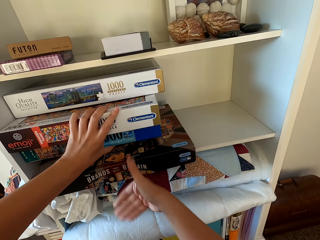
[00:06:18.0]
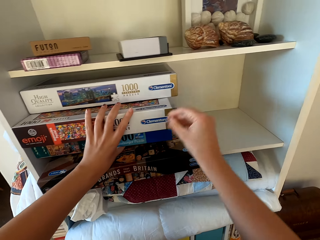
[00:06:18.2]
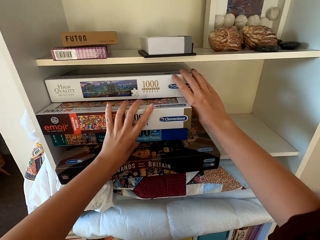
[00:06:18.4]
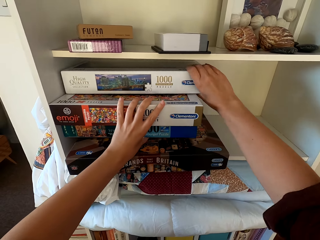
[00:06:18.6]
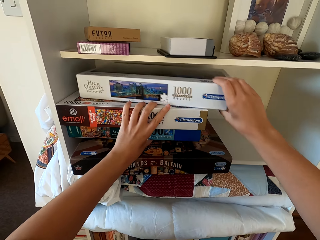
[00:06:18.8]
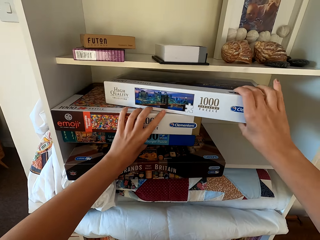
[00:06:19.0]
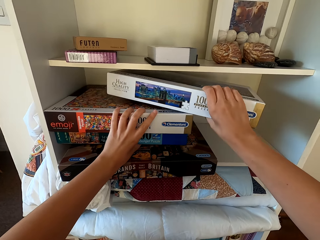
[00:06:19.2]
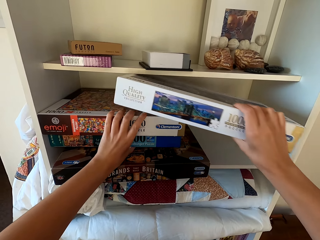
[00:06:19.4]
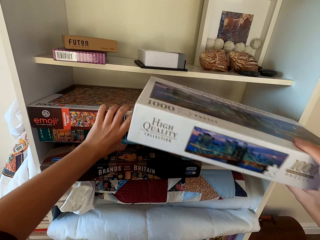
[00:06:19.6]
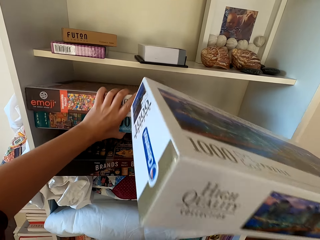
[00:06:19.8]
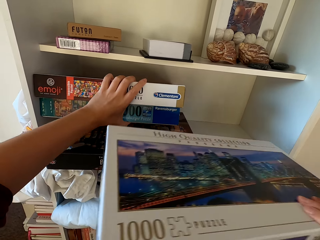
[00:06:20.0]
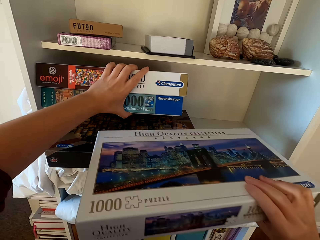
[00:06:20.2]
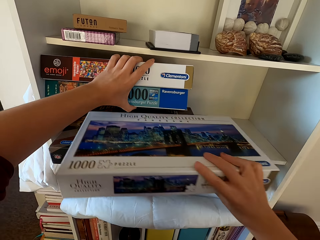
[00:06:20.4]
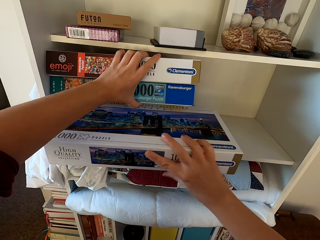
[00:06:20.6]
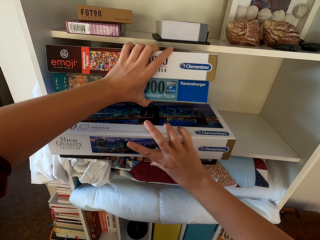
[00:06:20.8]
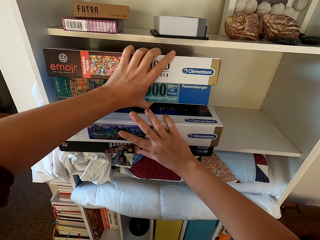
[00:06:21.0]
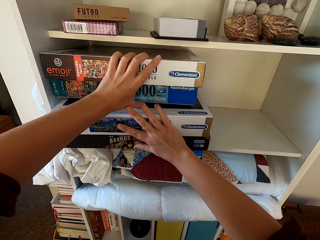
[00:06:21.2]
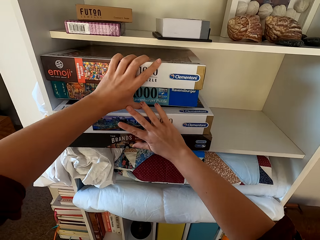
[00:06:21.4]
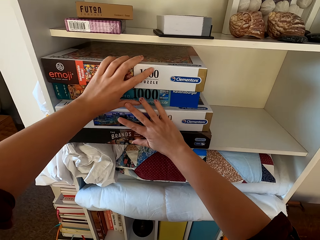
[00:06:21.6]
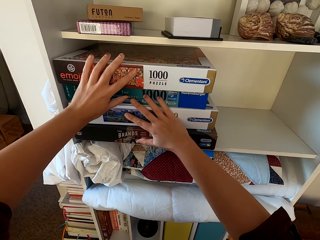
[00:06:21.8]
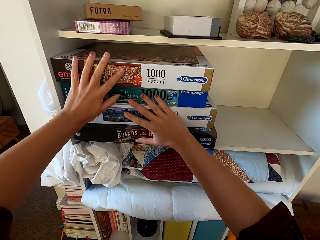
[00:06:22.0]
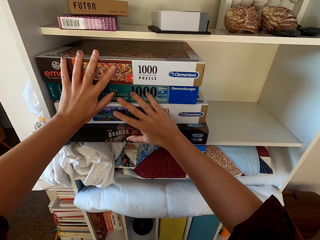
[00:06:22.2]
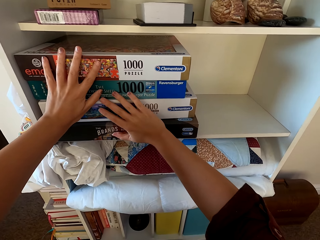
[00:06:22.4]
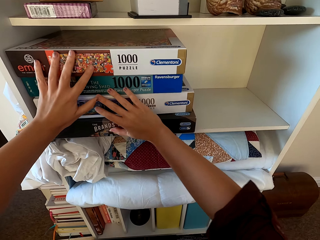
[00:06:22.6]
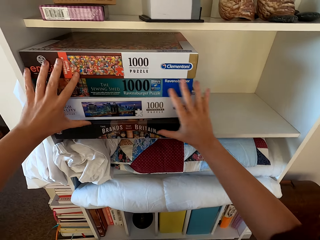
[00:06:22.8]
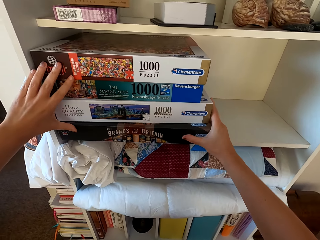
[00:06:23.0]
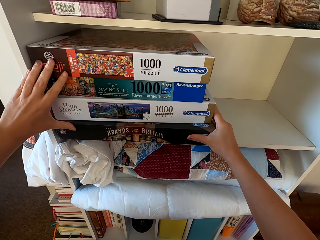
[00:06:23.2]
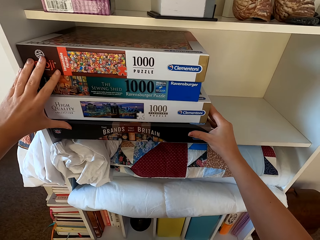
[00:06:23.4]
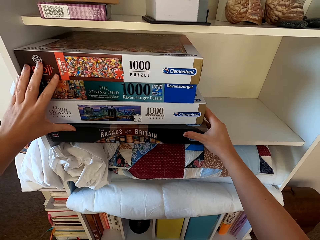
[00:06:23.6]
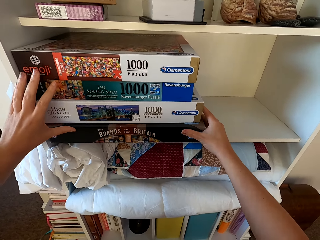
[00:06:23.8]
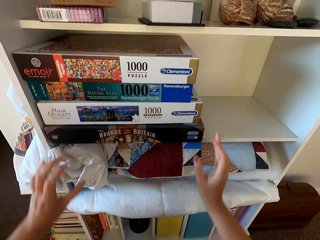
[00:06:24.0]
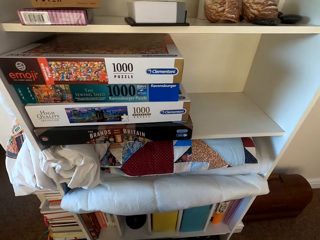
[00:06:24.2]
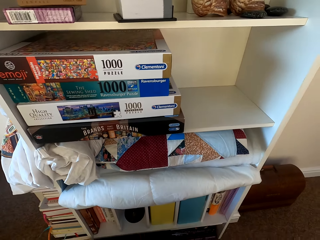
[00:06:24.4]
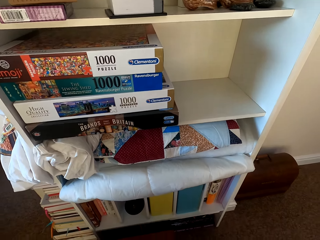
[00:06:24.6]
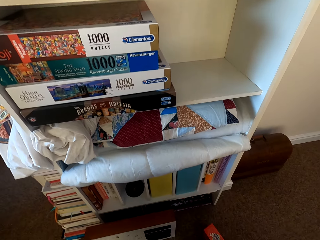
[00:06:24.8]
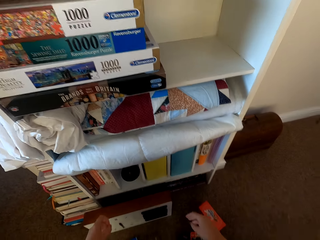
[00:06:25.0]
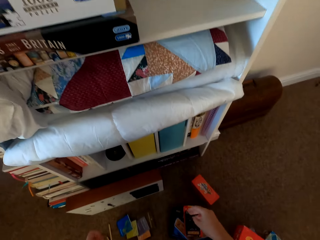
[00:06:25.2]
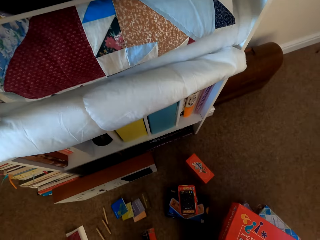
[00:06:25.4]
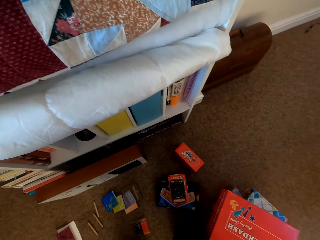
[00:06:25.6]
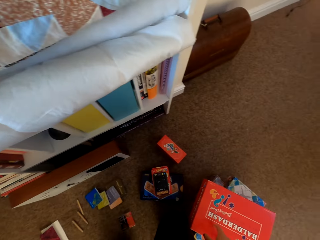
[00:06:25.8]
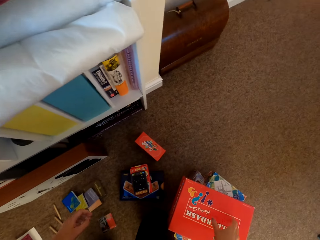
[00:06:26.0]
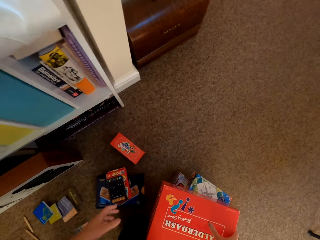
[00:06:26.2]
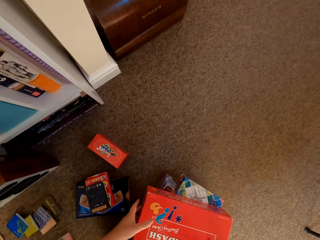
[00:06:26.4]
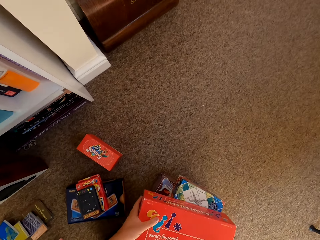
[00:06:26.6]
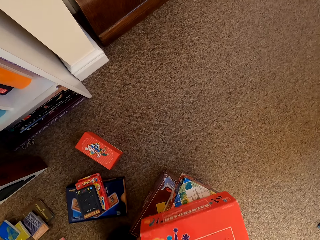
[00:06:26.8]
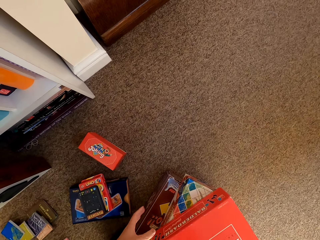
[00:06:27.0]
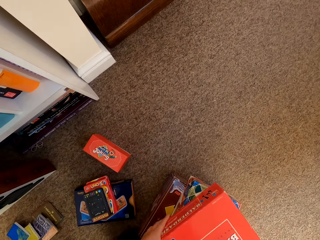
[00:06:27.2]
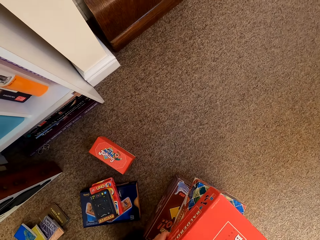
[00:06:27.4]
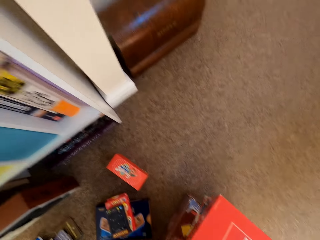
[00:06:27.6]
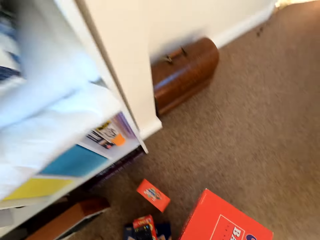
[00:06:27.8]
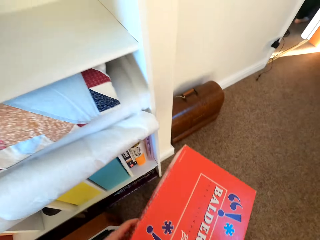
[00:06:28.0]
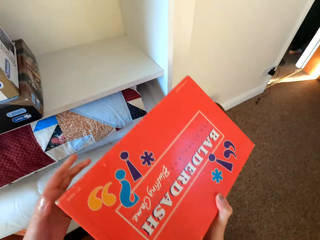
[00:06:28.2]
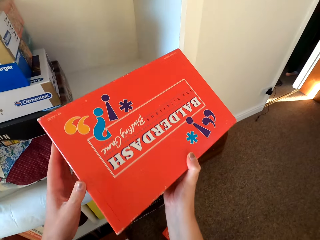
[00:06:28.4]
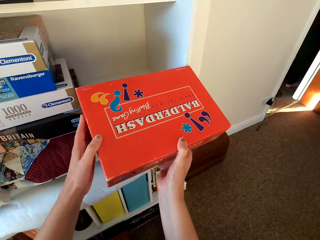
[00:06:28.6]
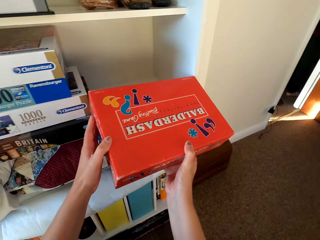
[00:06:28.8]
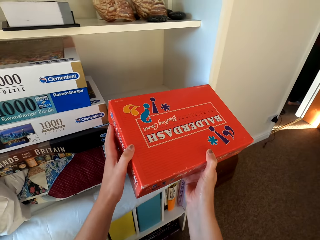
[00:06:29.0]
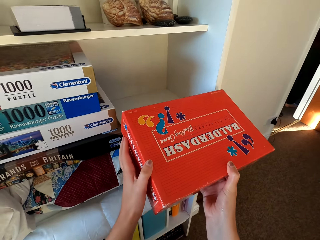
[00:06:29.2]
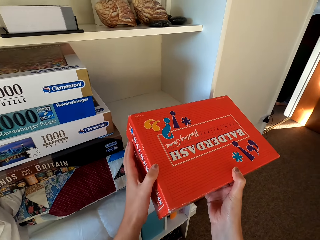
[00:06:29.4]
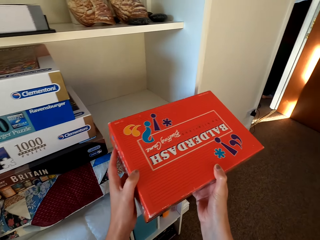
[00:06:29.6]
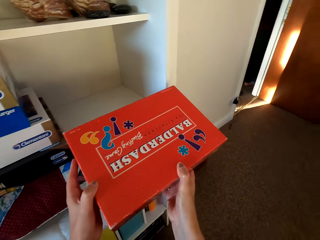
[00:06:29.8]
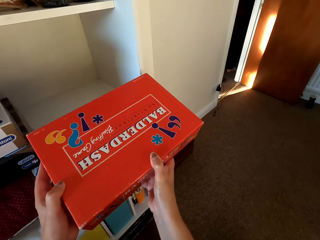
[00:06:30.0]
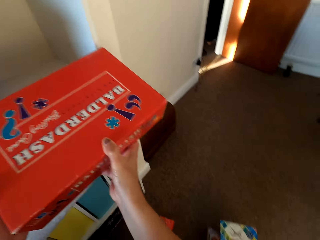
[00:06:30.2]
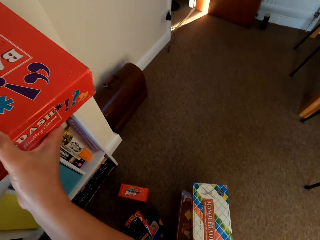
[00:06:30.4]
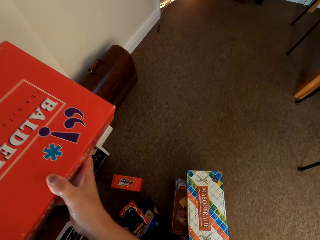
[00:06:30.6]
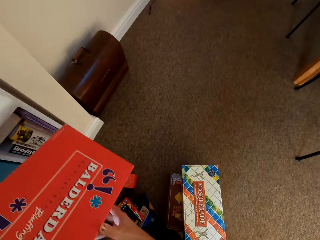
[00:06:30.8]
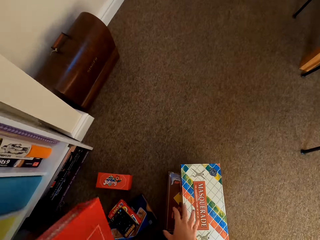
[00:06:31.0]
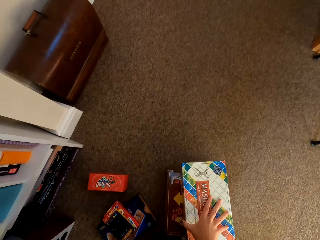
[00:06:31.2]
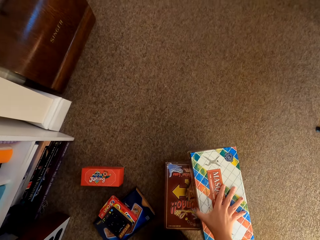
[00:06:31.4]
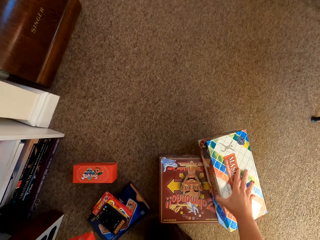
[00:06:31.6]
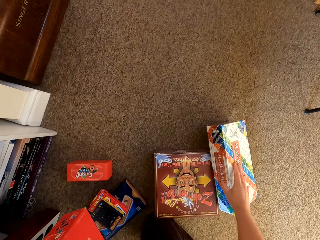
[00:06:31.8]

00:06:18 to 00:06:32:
The camera wearer picks a box from the floor. They put the box on the shelf. They arrange the cartons on the shelf.

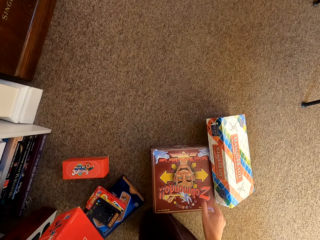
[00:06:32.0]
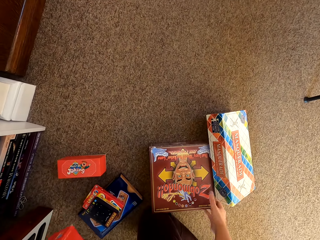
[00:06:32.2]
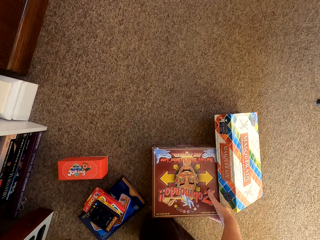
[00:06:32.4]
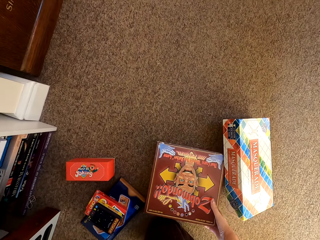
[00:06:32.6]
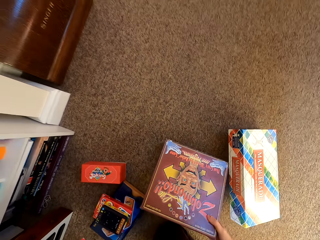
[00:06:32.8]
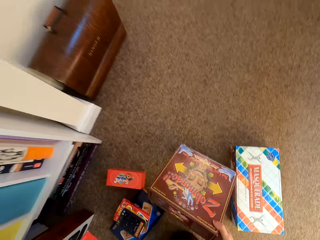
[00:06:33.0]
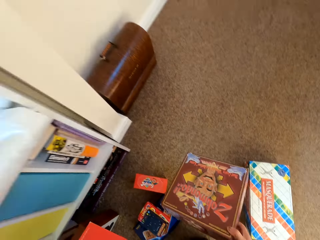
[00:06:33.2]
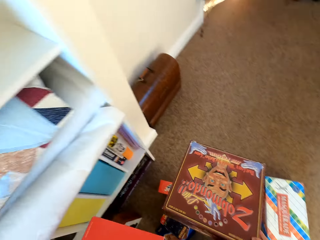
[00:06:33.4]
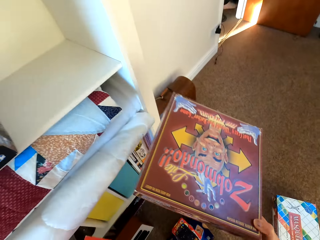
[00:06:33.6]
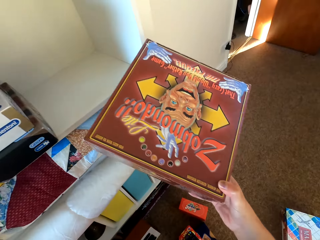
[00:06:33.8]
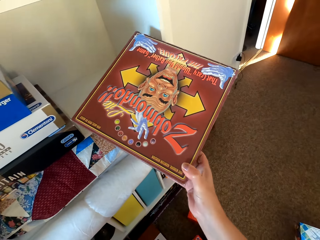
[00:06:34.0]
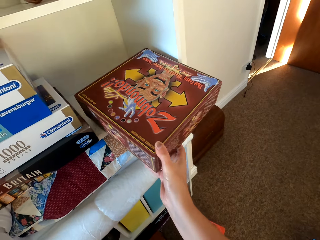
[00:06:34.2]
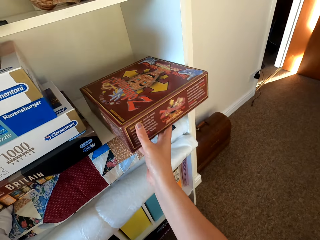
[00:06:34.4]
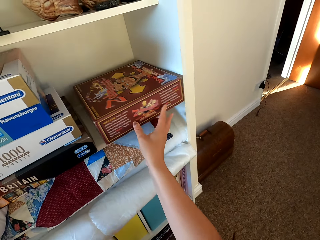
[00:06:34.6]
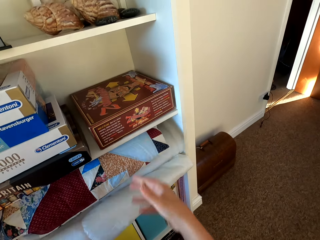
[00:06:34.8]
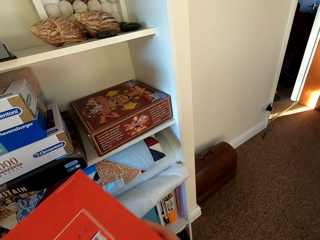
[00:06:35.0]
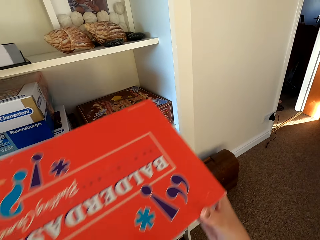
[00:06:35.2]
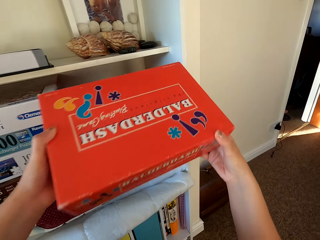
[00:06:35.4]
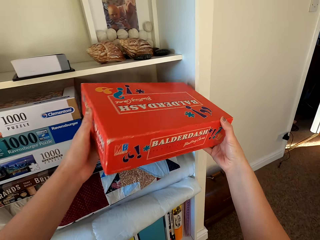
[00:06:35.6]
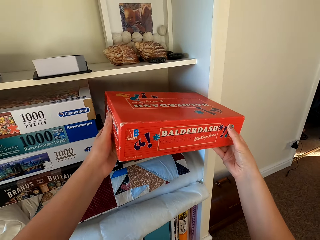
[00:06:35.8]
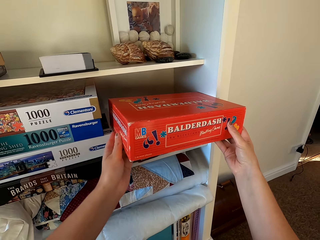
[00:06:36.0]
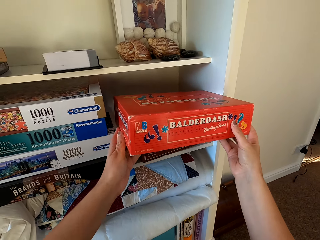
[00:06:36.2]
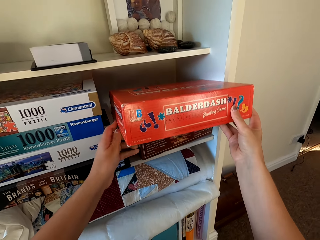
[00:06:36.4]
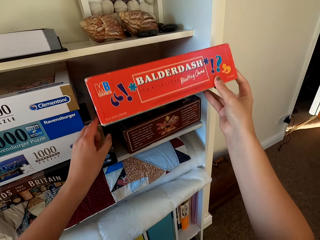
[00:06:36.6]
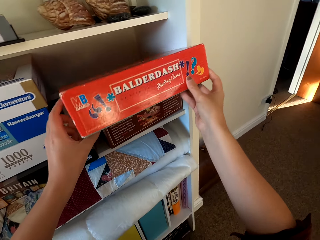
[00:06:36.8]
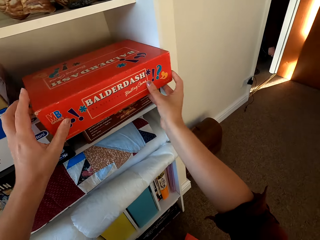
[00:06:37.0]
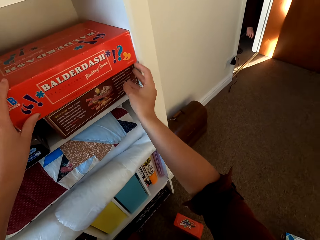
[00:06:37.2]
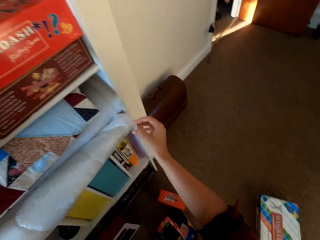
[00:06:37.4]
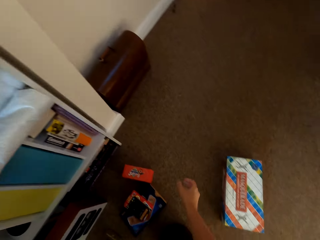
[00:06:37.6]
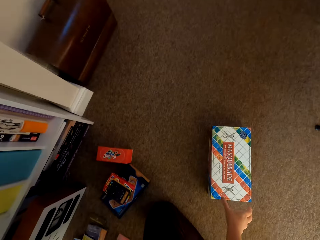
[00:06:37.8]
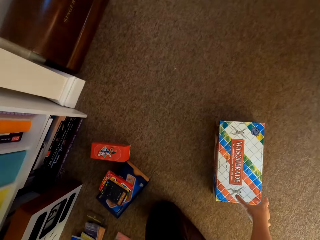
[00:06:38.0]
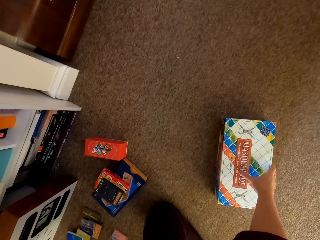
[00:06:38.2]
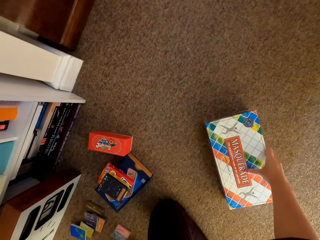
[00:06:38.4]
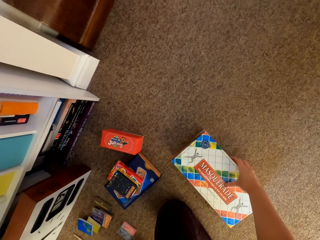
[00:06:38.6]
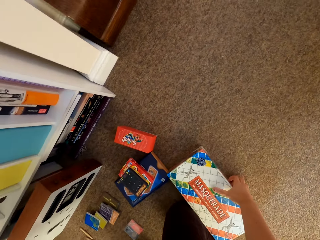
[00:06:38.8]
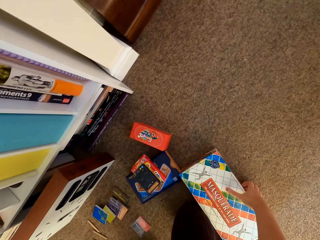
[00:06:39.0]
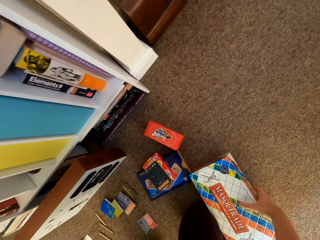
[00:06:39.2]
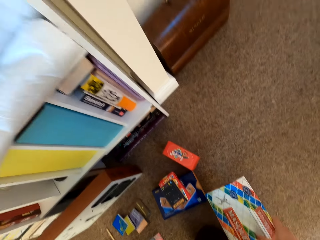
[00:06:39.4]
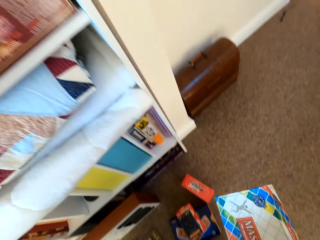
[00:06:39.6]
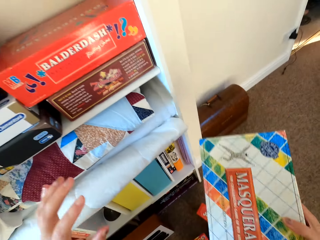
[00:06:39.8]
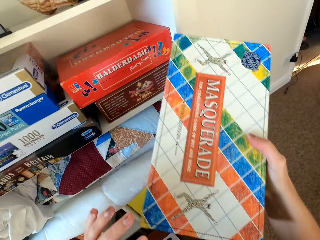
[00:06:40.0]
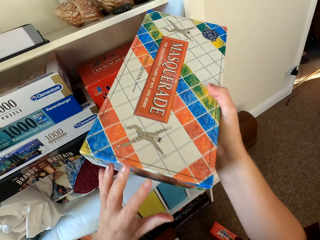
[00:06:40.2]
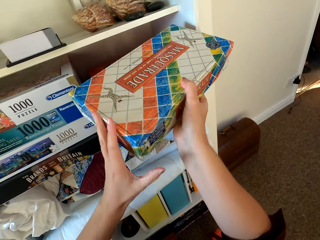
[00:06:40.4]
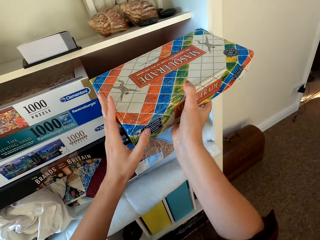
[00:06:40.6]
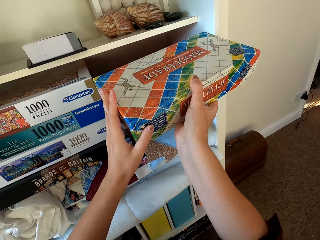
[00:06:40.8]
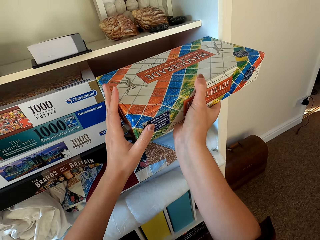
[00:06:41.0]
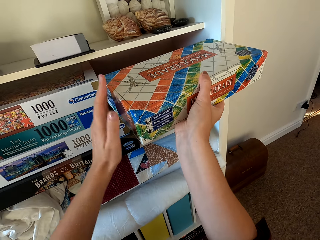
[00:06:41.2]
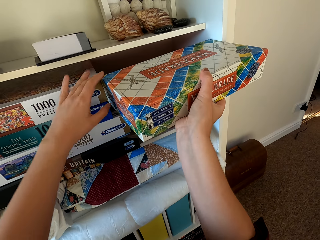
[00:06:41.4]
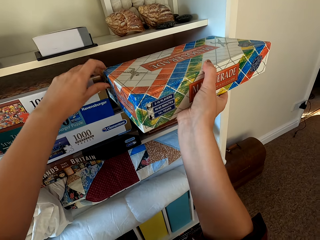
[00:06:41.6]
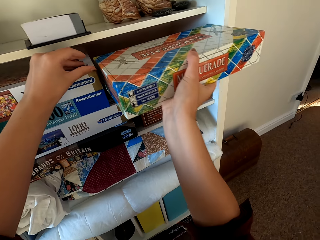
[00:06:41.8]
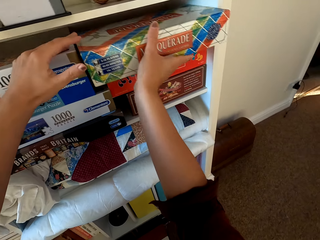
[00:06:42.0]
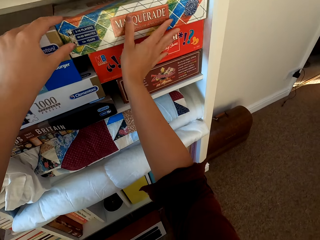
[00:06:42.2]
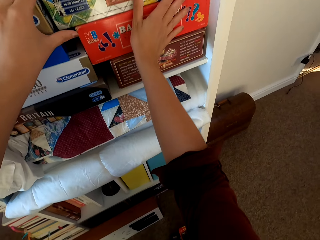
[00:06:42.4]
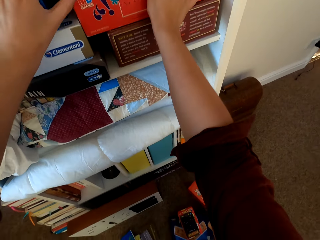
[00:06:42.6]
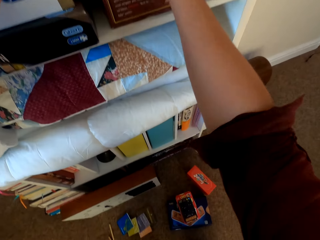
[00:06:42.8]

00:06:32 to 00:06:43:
The camera wearer picks up a box from the floor. They arrange books on the shelf. They put the box on the shelf. They pick the box from the floor. They put the box on the shelf.
